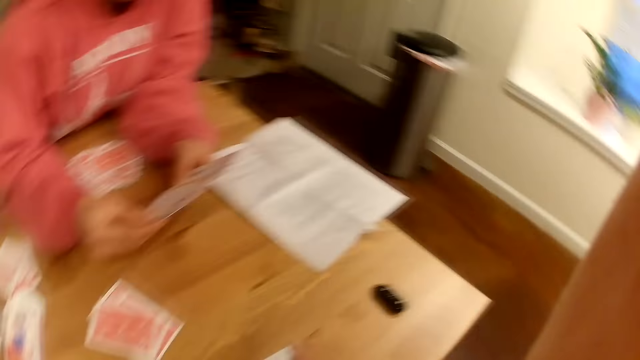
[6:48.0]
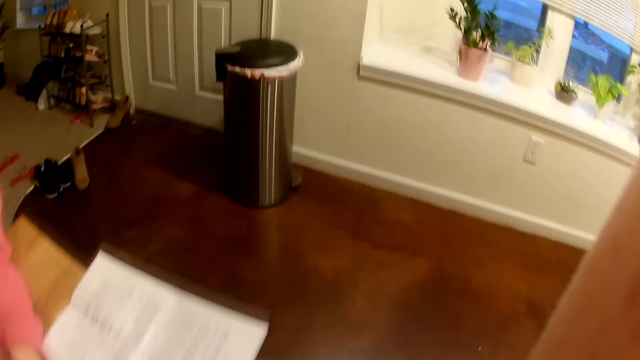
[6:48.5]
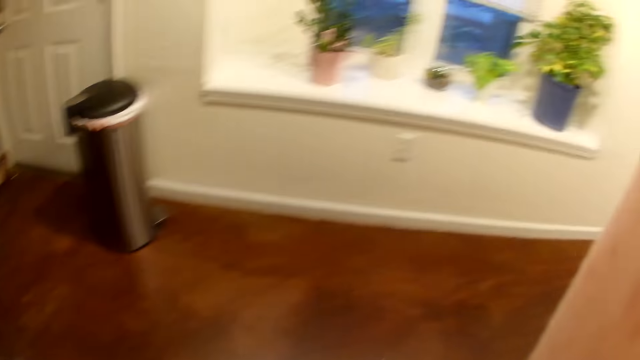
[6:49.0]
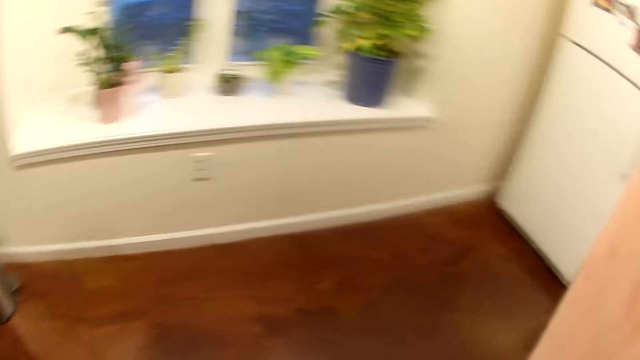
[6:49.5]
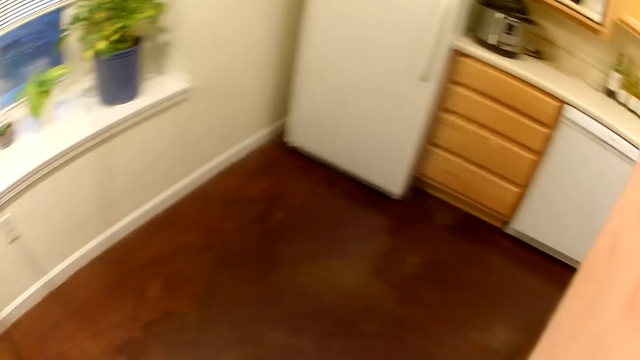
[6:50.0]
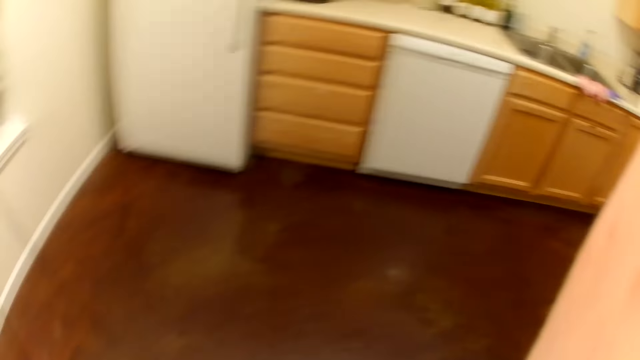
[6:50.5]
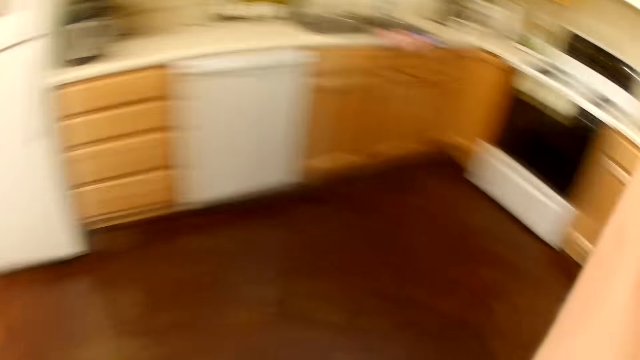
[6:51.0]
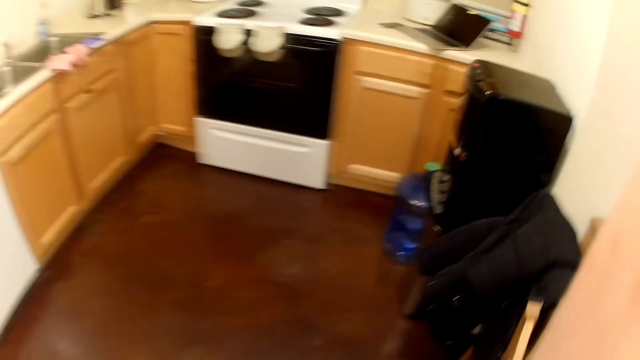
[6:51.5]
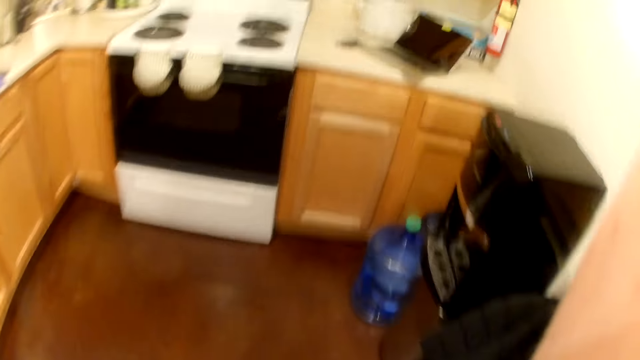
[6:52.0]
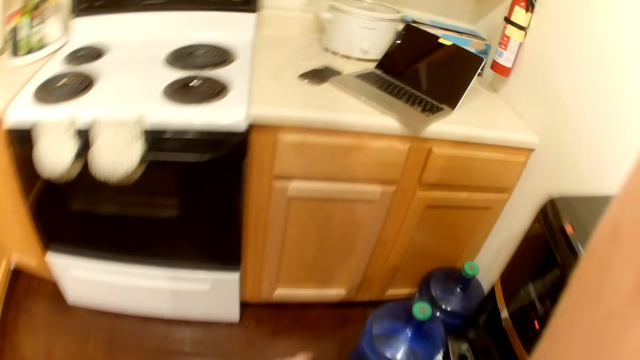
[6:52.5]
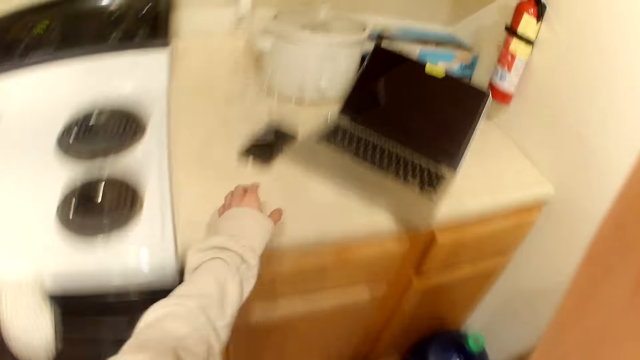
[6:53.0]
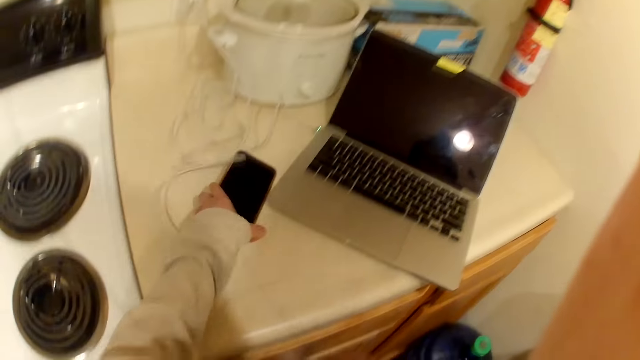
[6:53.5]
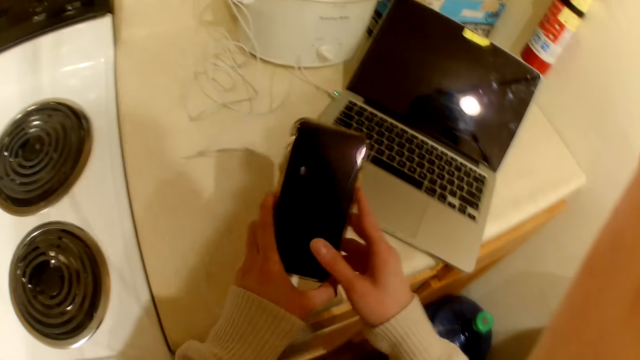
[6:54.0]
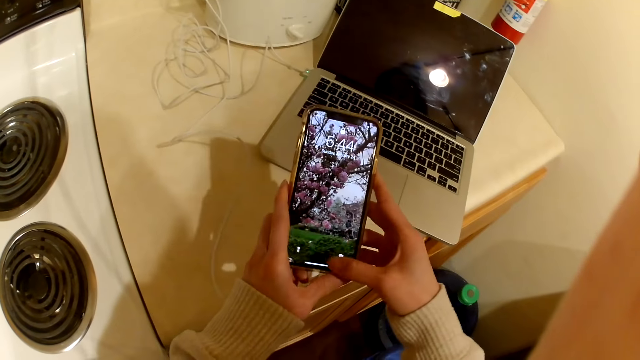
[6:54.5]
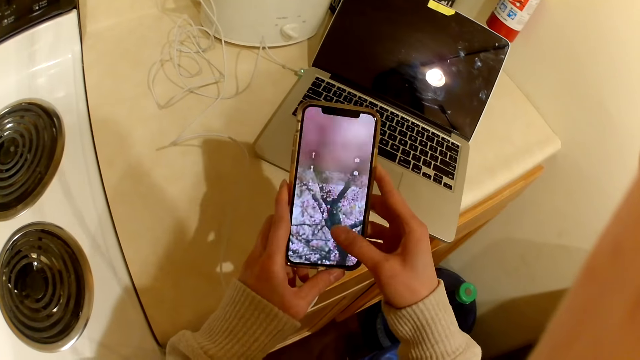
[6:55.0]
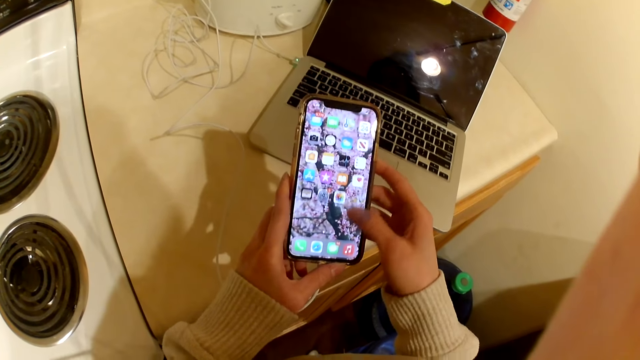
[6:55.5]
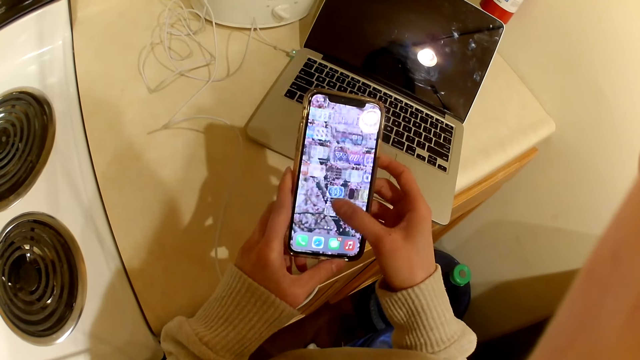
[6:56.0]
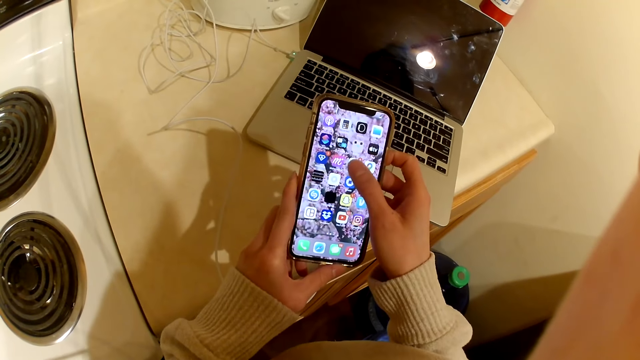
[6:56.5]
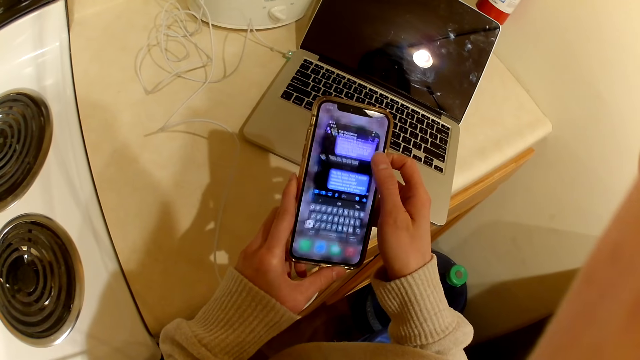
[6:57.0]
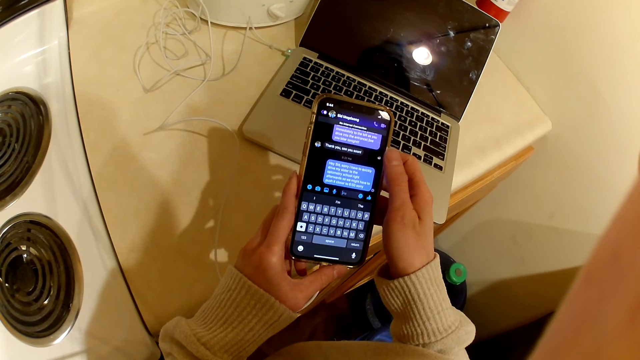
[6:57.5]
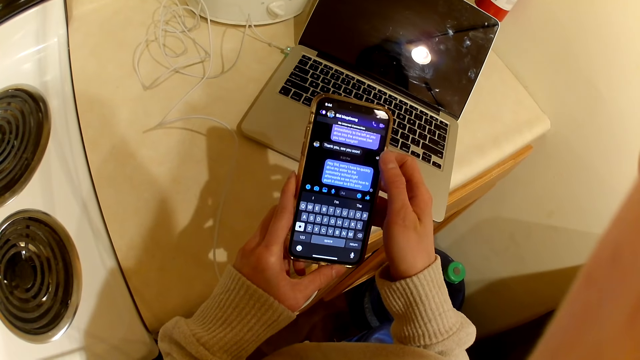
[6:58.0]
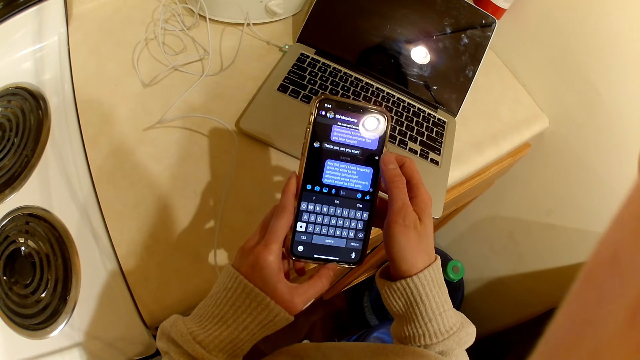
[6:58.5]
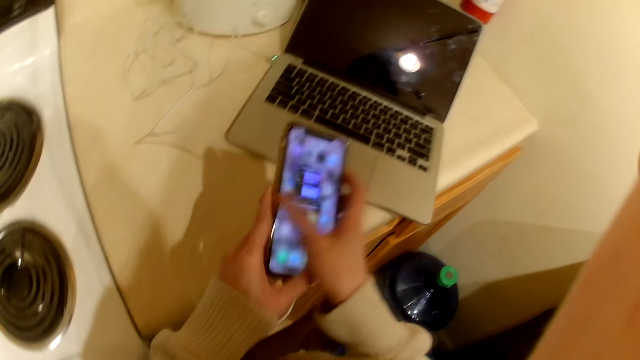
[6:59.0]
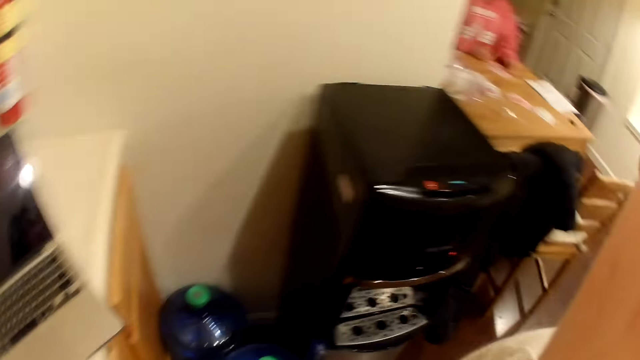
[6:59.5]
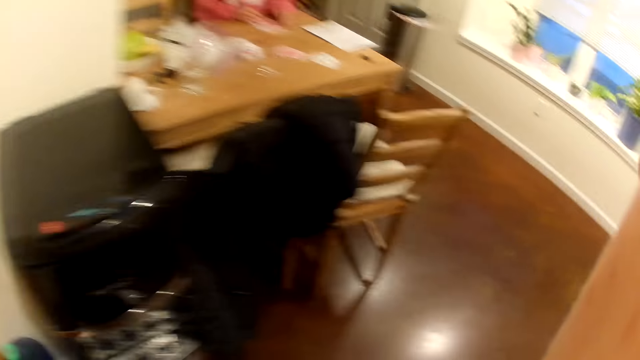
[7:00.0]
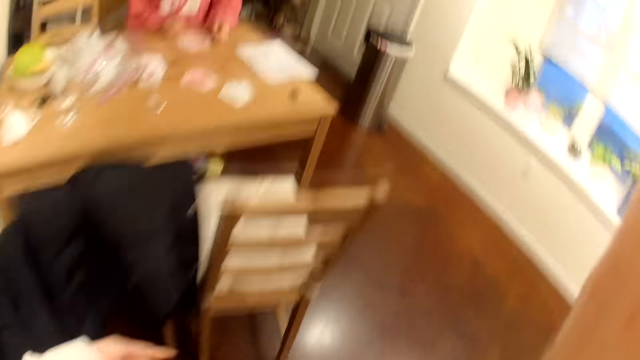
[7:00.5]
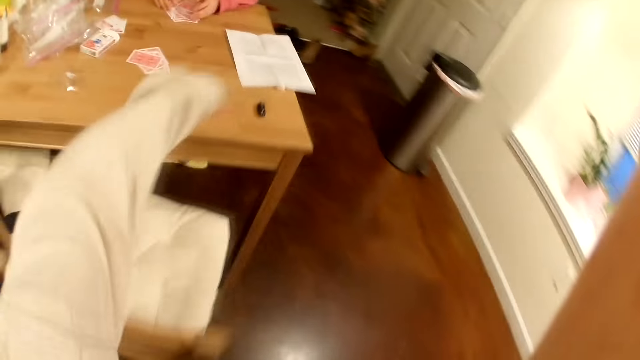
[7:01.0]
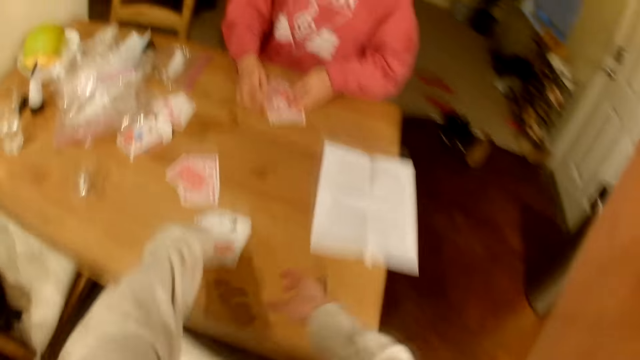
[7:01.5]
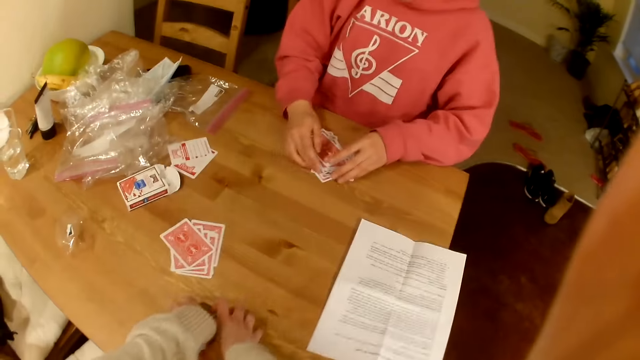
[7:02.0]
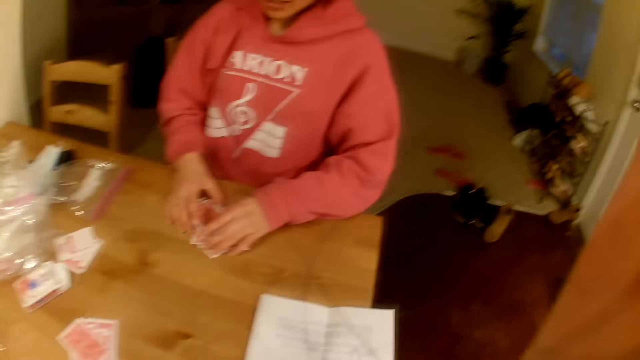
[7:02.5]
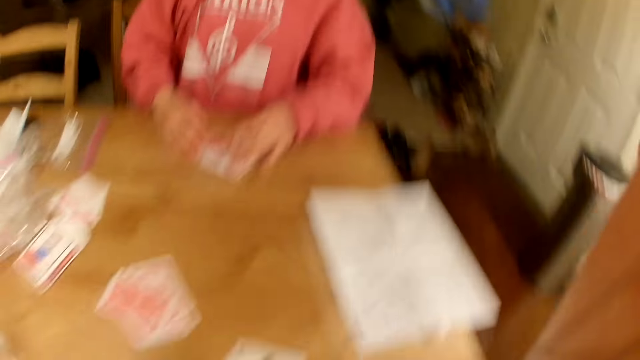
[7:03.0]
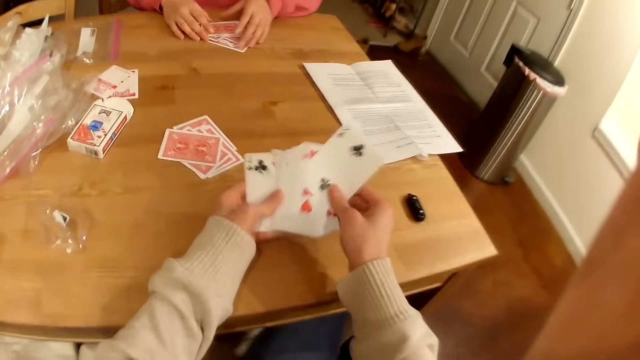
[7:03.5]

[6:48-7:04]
The camera wearer walks in the house. They pick up a phone from the sink table top. They scroll on the phone. They put the phone on the table. They walk in the house. They pick up playing cards on the table. They shuffle the playing cards.

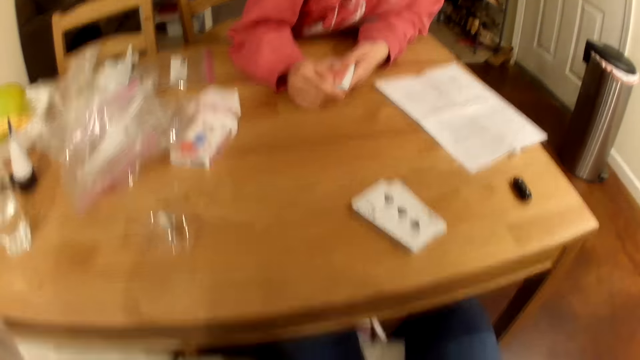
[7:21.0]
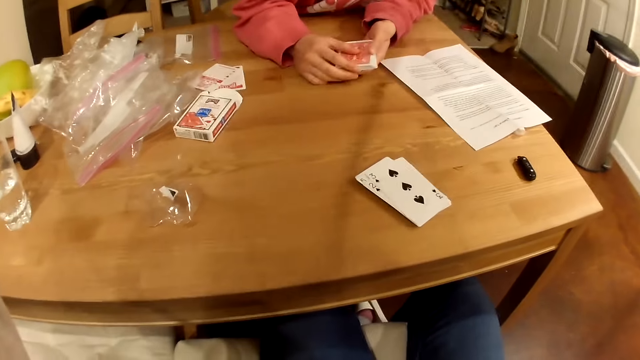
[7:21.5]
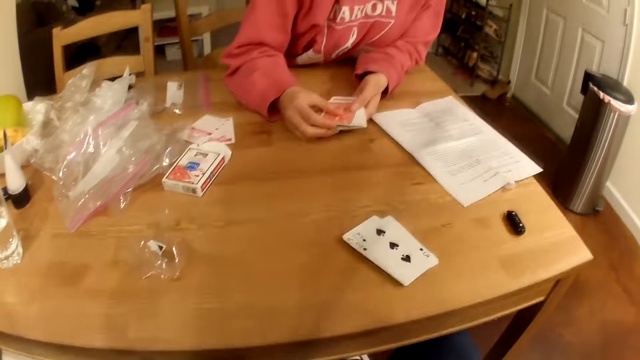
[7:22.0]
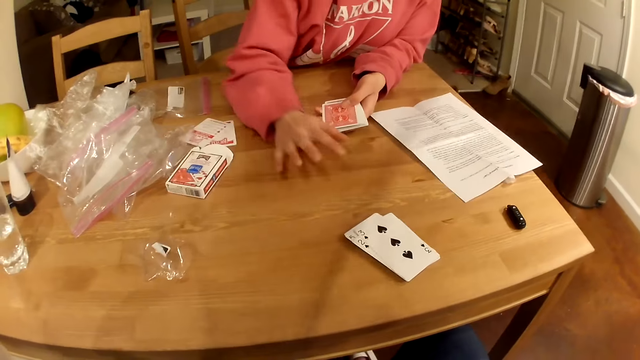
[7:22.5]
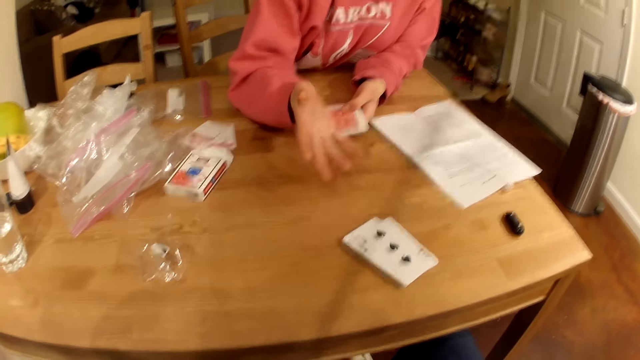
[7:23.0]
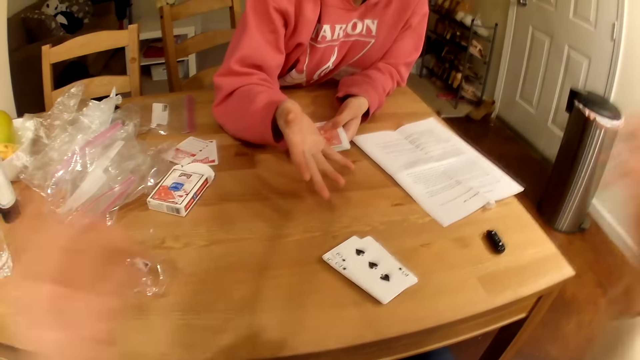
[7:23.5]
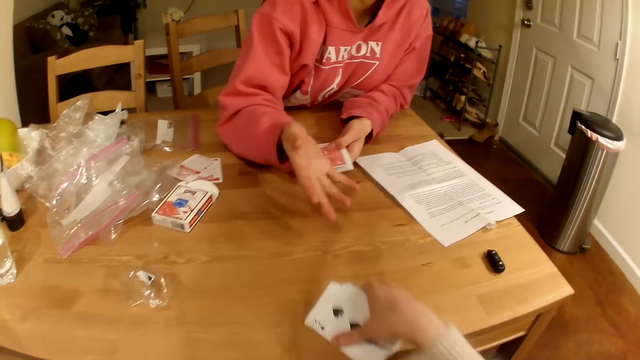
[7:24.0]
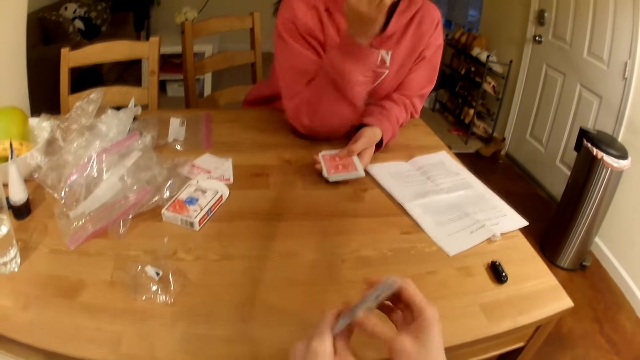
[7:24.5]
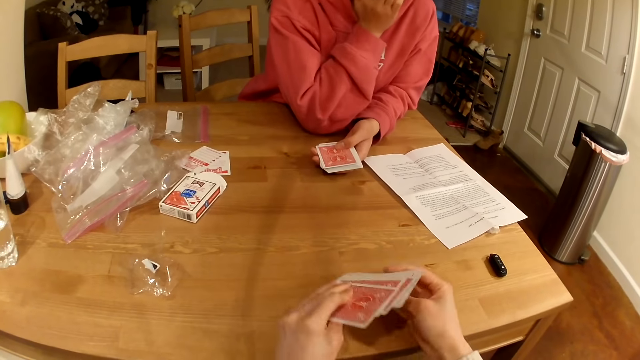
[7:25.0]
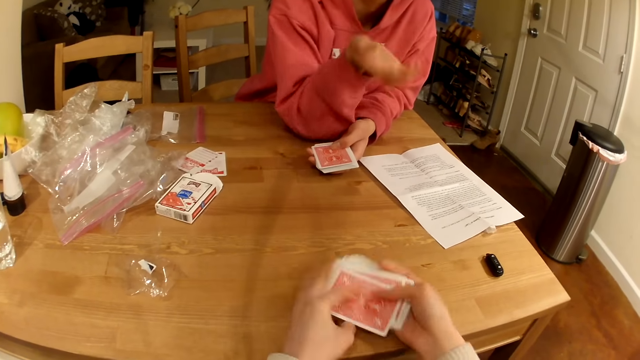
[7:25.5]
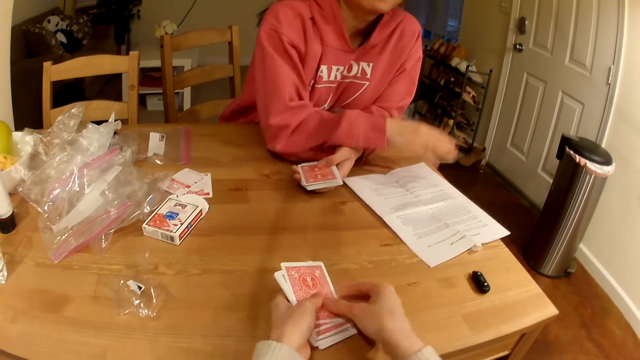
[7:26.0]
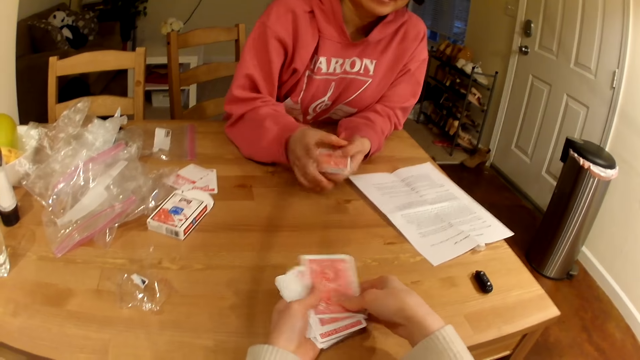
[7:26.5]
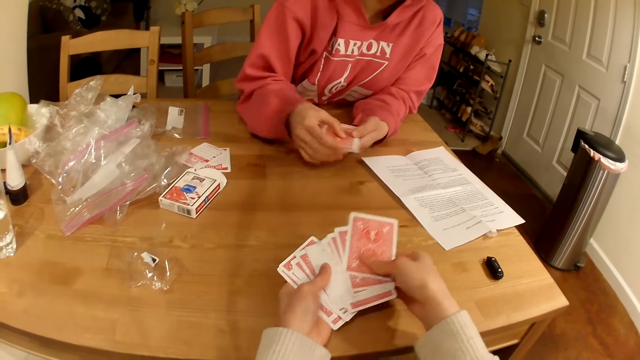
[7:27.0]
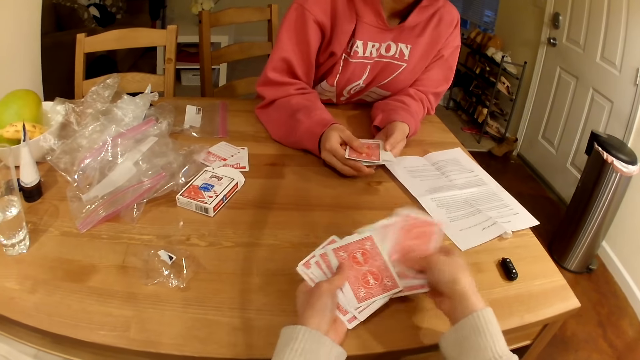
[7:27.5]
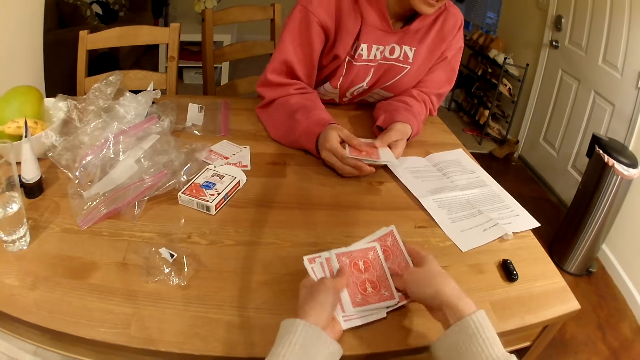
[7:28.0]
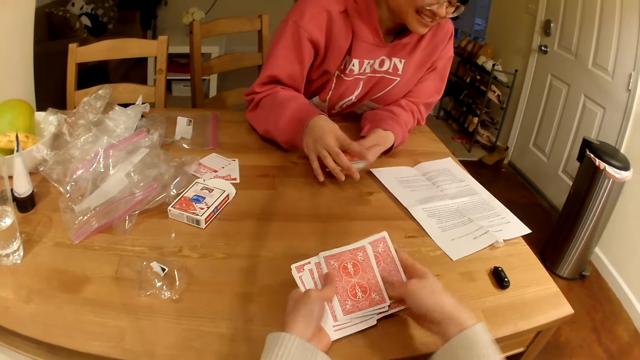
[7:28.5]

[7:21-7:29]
A woman talks with the camera wearer. The woman gestures with a hand. The camera wearer picks up playing cards on the table. They shuffle the playing cards.
